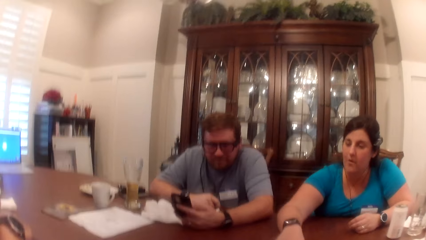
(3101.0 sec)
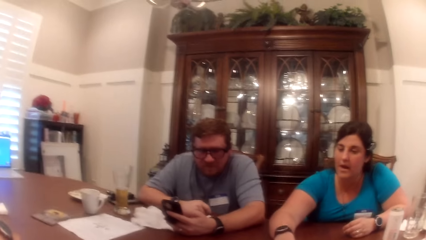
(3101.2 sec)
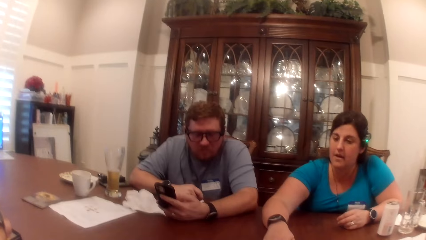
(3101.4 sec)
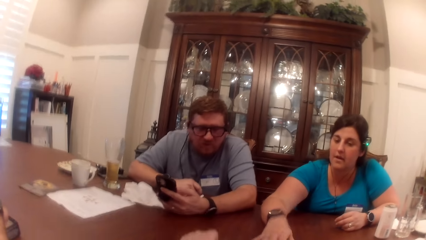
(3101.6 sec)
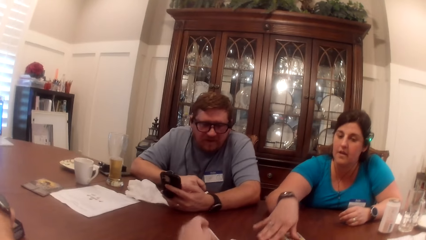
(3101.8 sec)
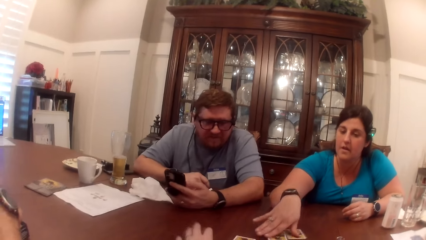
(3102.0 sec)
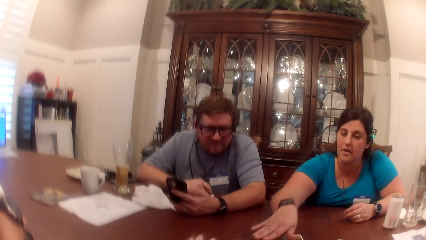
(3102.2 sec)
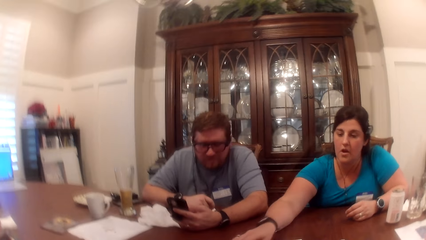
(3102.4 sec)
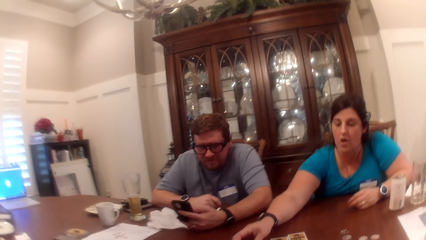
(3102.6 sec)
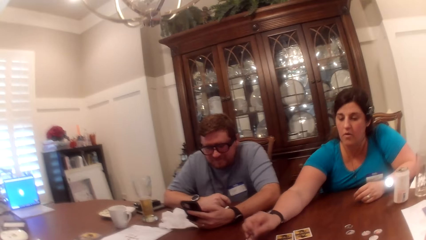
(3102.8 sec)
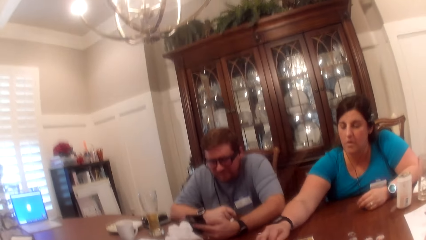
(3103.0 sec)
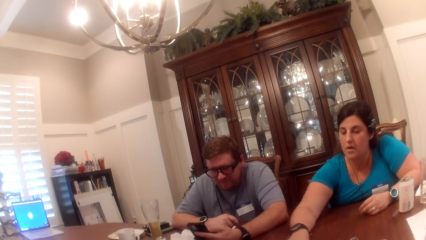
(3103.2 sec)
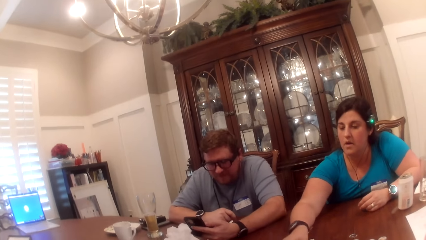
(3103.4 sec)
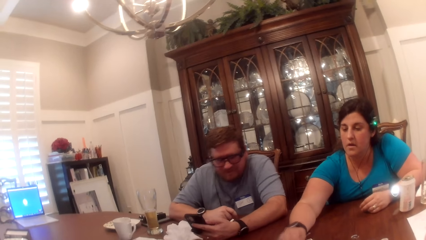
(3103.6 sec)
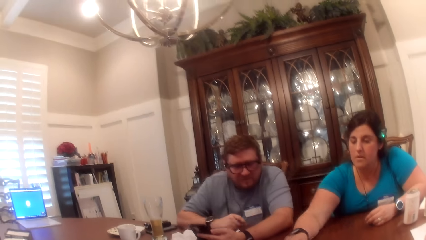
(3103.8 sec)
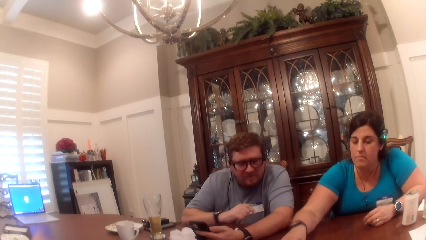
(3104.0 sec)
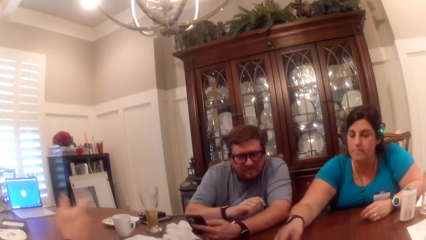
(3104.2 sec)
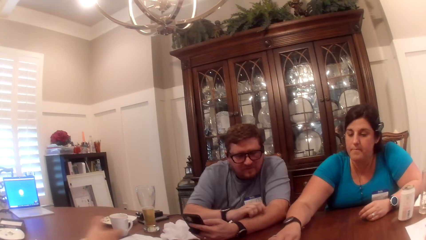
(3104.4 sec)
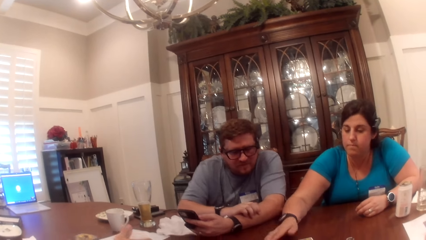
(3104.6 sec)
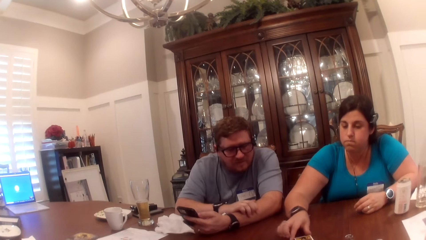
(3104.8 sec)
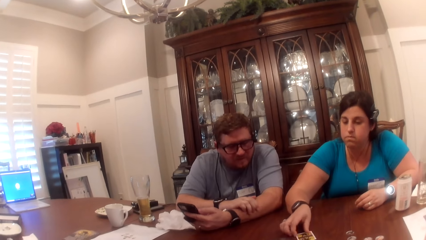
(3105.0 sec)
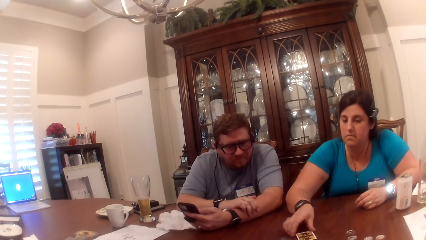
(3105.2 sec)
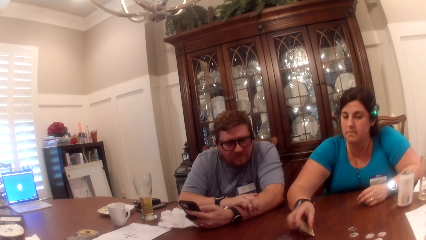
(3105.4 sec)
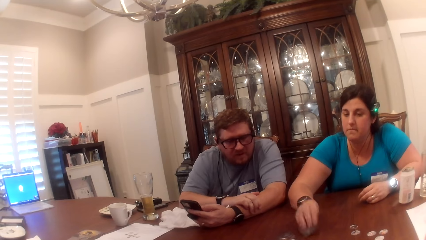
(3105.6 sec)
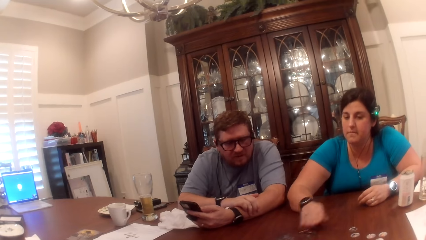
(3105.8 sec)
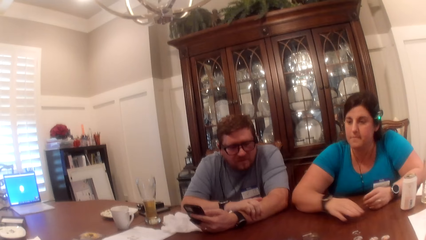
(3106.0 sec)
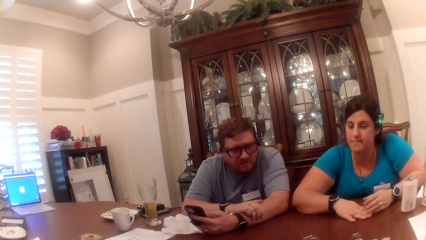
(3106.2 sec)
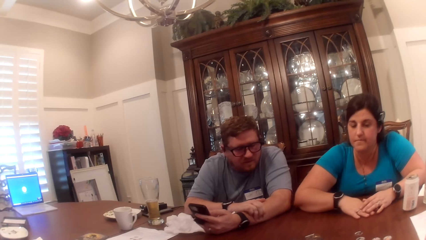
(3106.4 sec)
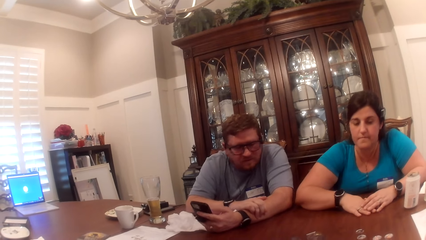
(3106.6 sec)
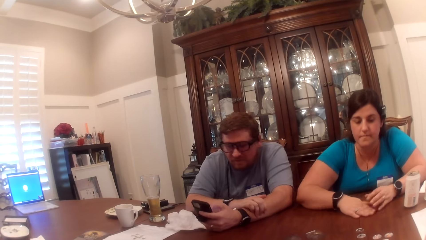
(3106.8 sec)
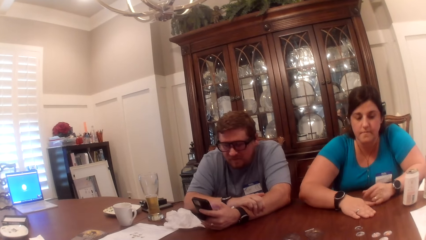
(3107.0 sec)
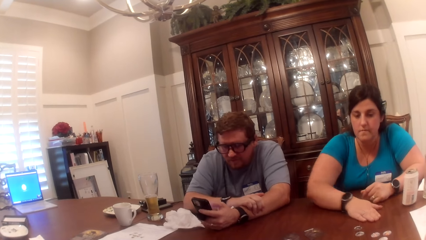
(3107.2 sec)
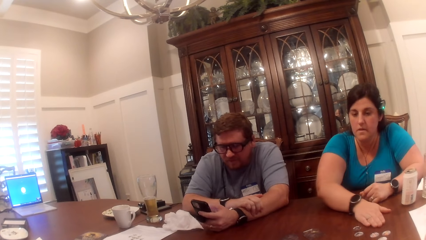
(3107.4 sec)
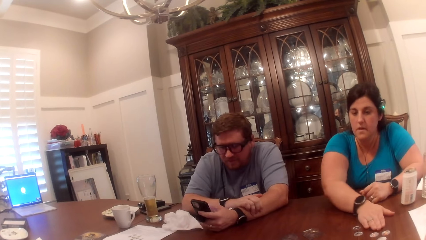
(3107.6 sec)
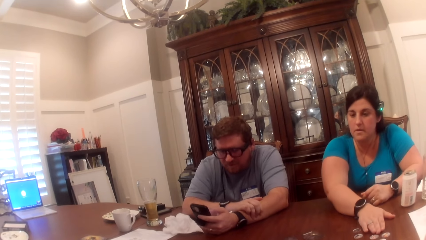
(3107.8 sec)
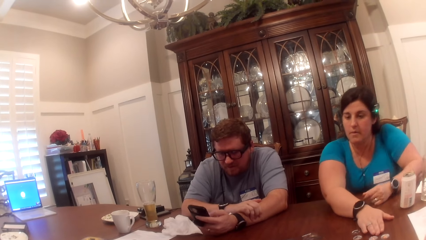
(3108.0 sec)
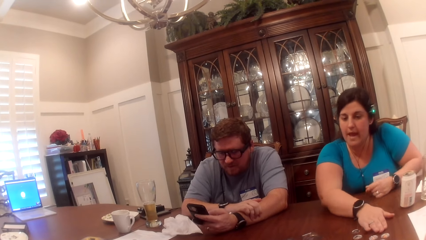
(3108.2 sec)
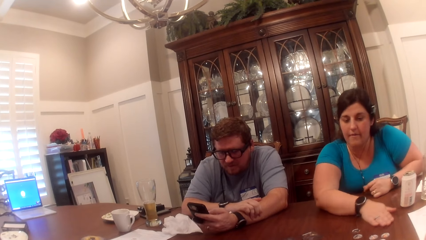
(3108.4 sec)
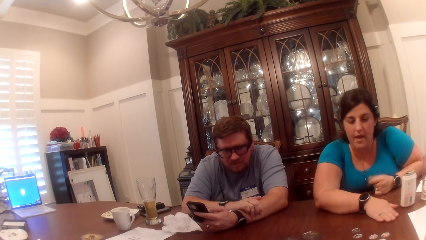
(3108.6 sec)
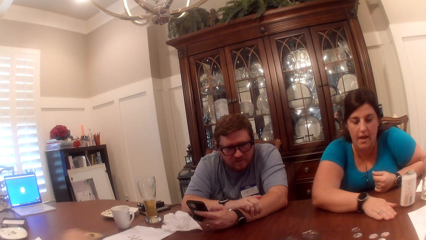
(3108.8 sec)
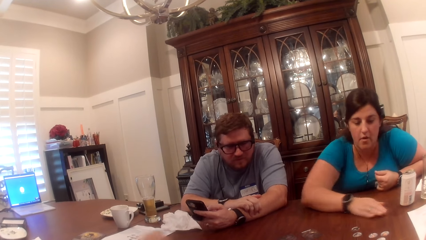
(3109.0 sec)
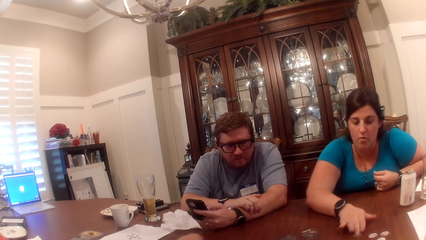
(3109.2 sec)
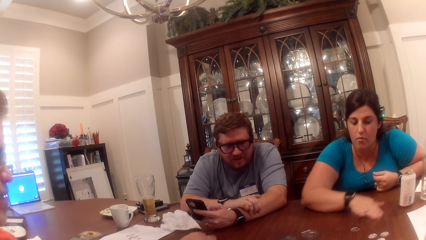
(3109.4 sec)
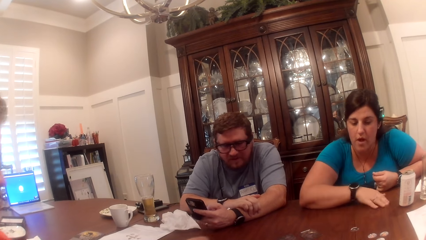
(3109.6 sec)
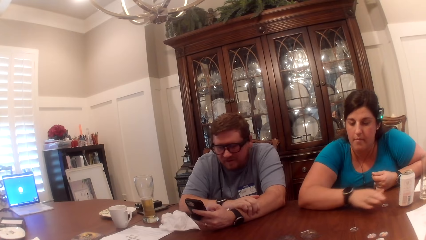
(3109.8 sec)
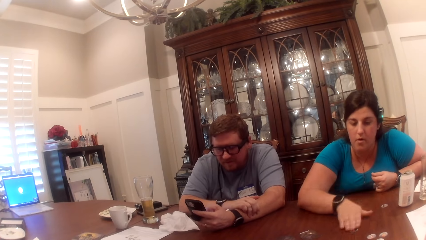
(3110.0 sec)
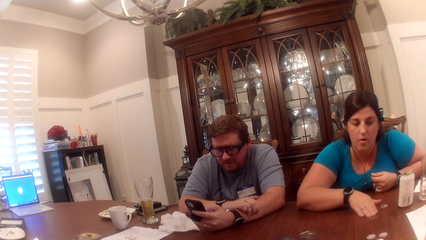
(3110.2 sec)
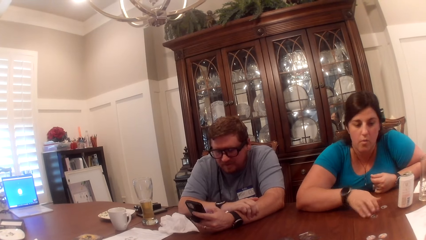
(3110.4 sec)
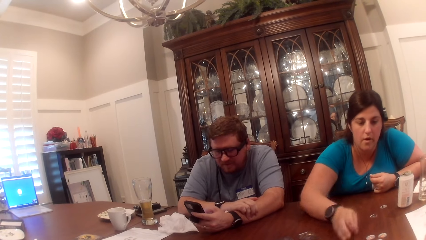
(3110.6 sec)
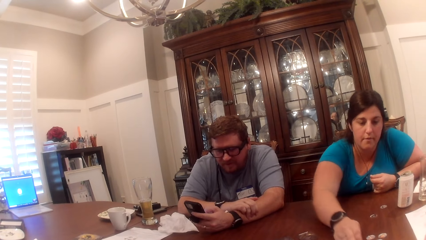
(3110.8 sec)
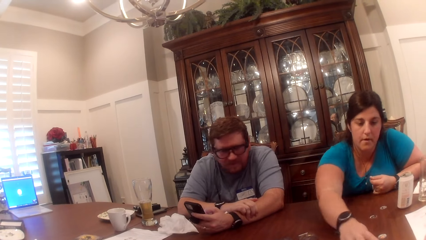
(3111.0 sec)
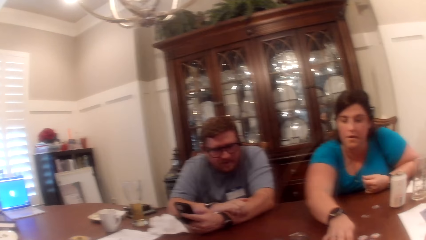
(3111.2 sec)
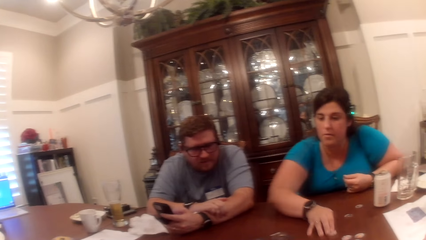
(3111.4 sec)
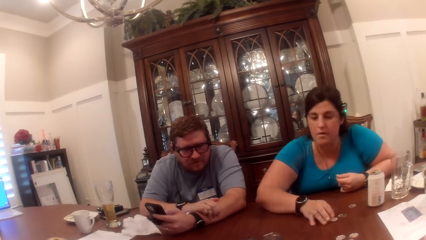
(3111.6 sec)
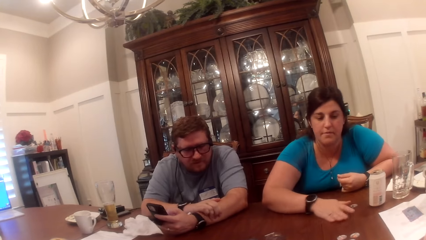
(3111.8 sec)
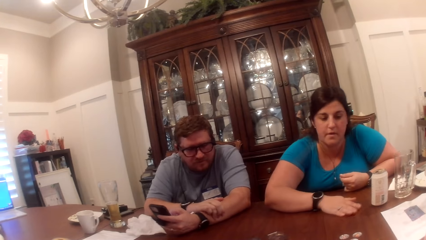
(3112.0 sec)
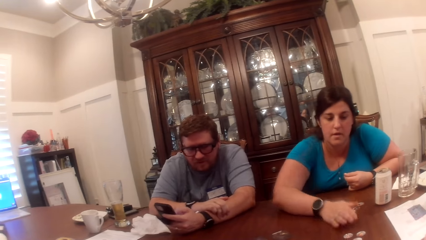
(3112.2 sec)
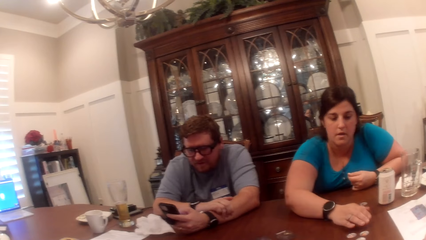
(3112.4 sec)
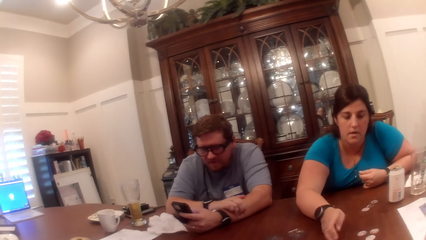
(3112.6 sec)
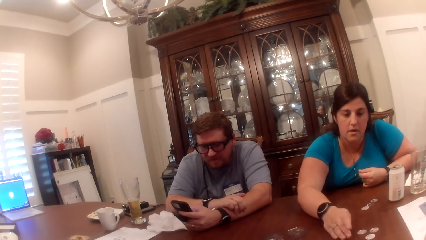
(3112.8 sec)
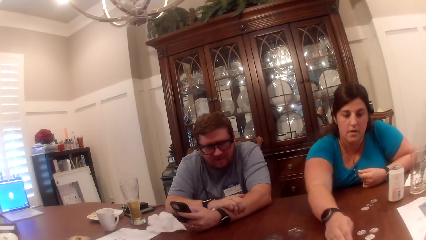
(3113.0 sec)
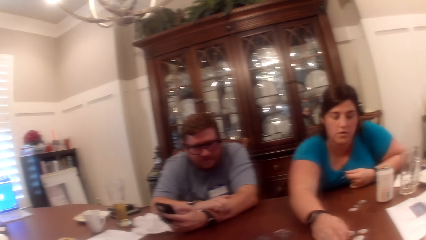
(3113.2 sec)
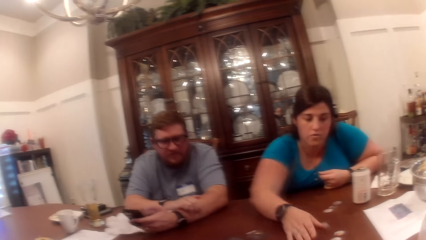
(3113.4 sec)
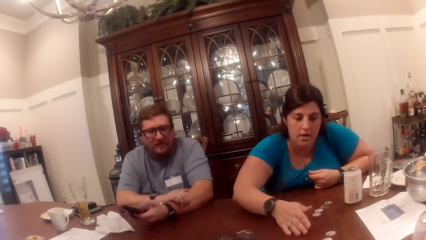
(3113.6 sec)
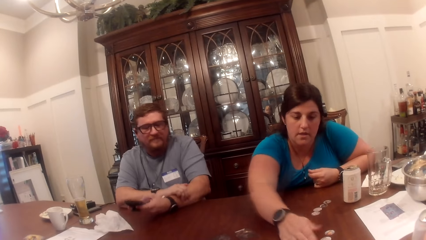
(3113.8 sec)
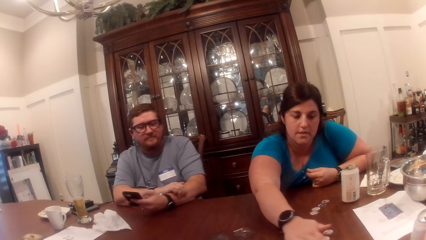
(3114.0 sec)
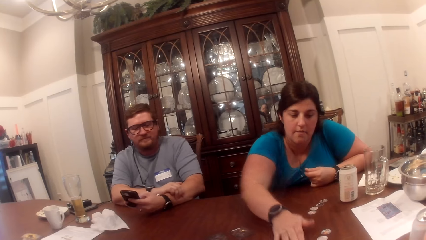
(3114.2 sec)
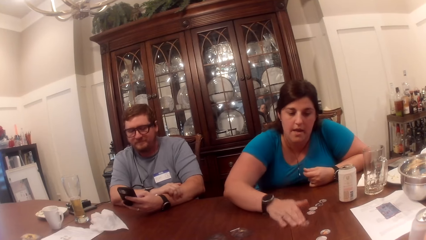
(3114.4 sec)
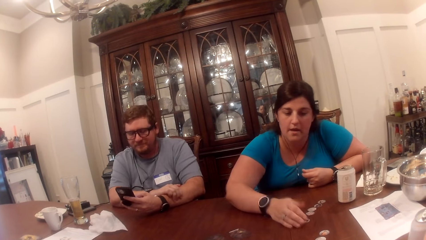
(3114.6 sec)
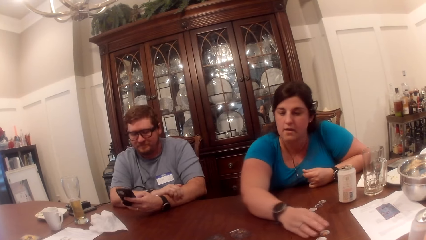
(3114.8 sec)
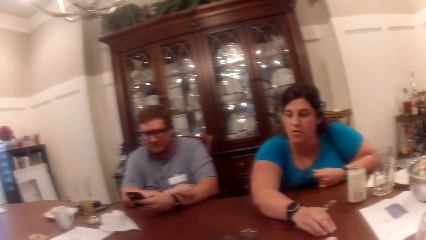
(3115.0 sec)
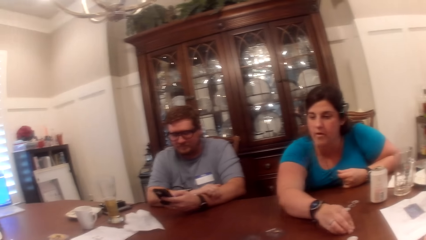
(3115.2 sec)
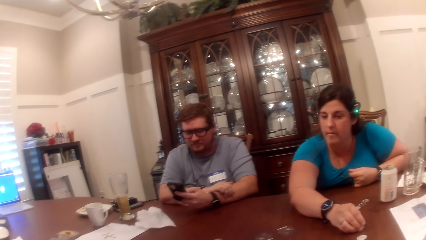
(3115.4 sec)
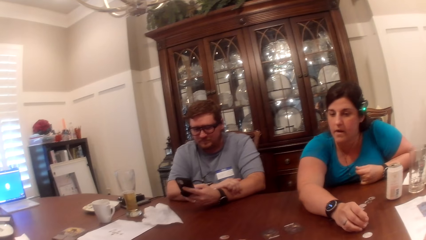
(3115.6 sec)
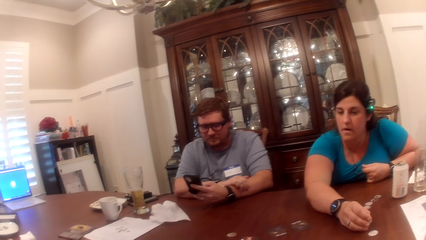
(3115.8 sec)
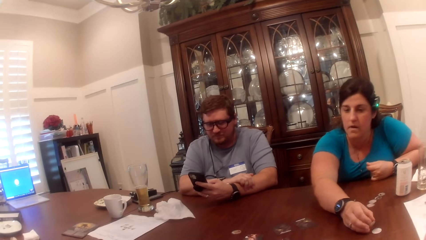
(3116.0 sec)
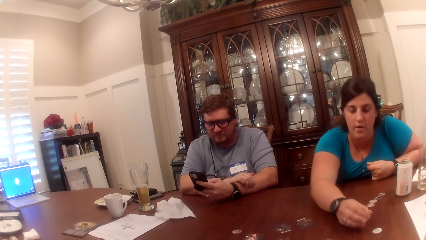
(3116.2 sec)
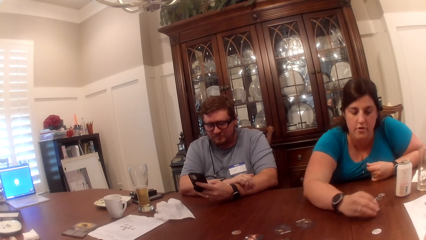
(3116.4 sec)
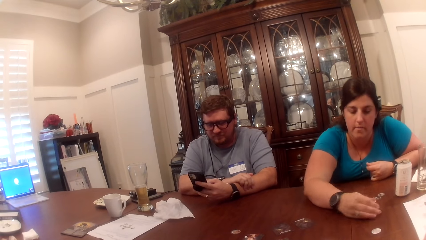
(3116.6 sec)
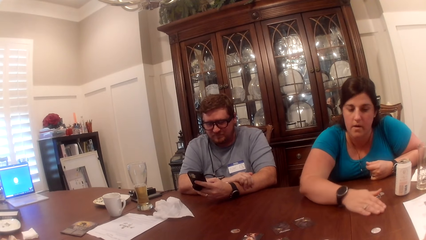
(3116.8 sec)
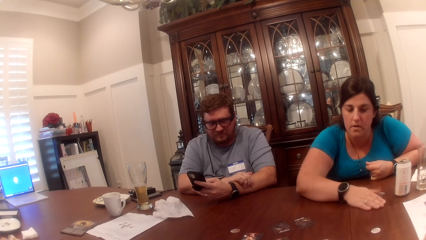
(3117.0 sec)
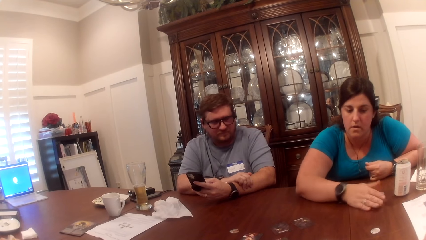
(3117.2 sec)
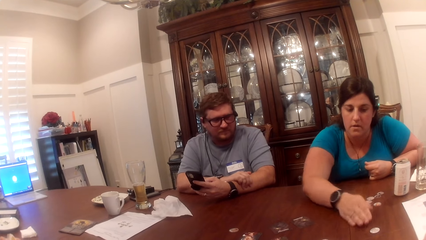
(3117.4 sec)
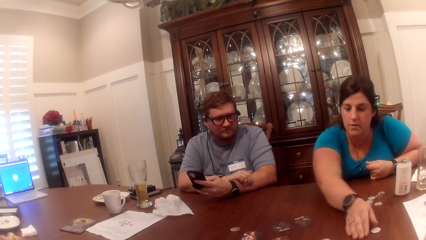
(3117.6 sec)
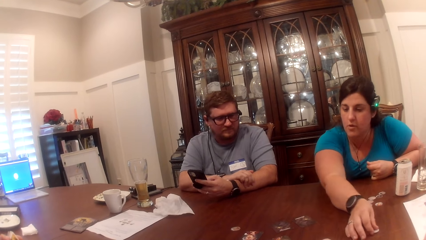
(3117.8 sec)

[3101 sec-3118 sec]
The camera wearer flips the card on the table with her left hand. She touches the cards on the table. The woman flips the card on the table with her right hand. The man touches his hand with his right hand. The woman adjusts the card on the table with her right hand. She flips the card on the table with her right hand. The camera wearer looks at the man. The woman moves a token on the table with her right hand. She moves a token on the table with her right hand repeatedly. She adjusts the tokens on the table with her right hand. The camera wearer looks at the woman. The woman moves a token on the table with her right hand. She moves a token on the table with her right hand repeatedly. The camera wearer looks at the man.
